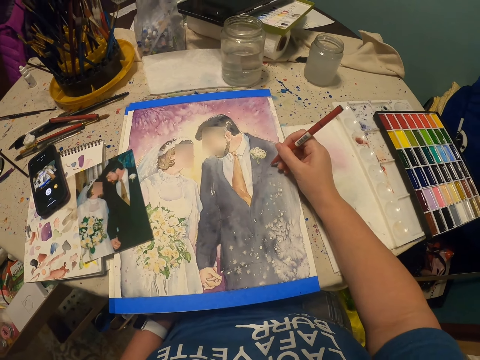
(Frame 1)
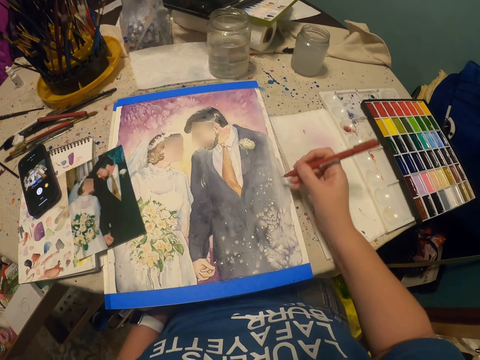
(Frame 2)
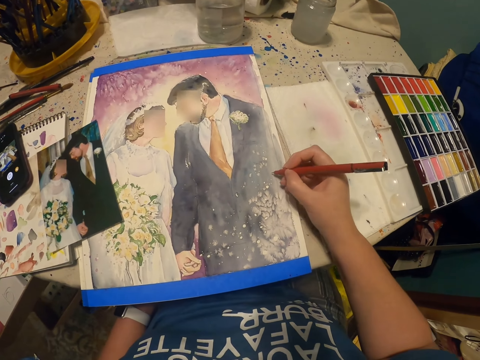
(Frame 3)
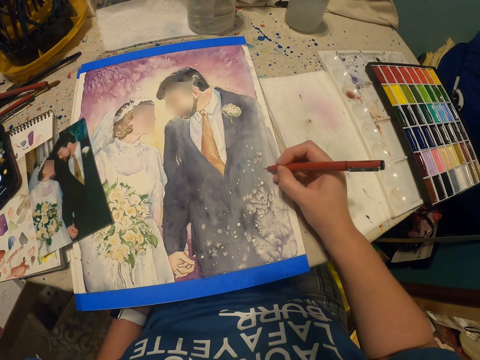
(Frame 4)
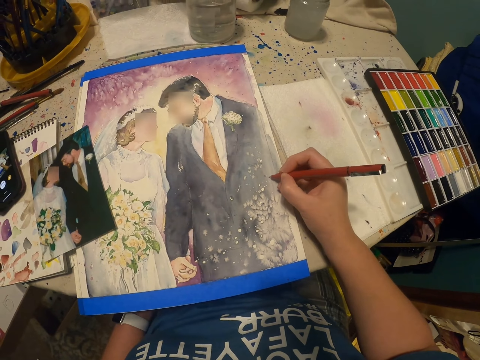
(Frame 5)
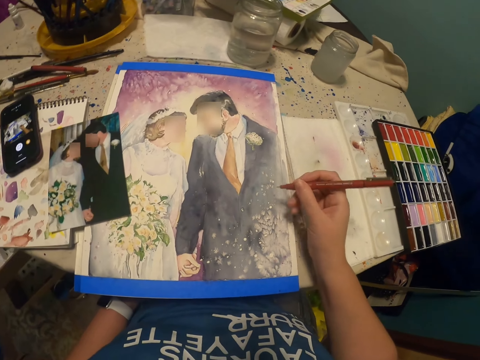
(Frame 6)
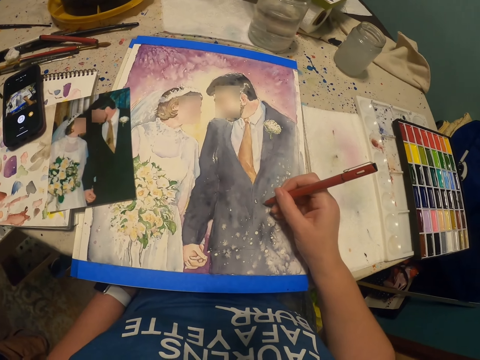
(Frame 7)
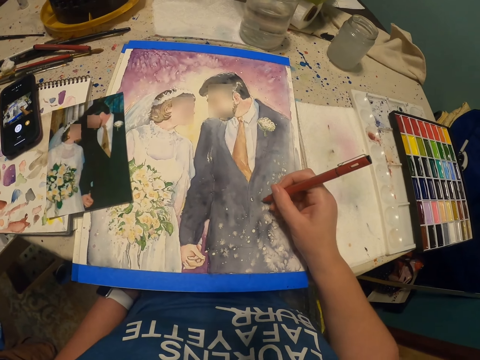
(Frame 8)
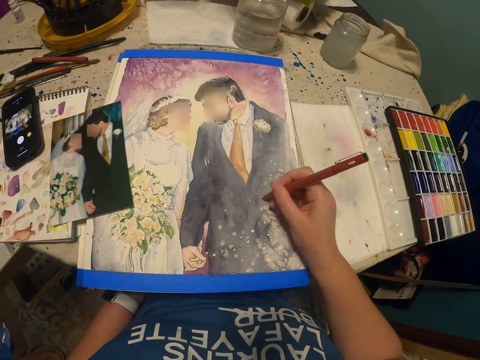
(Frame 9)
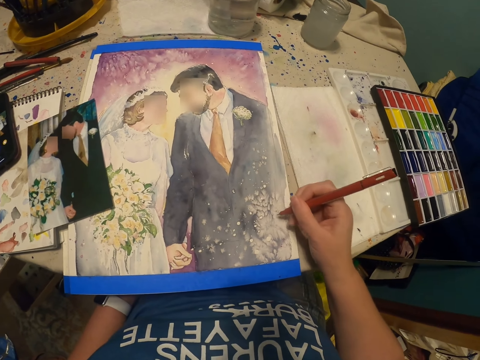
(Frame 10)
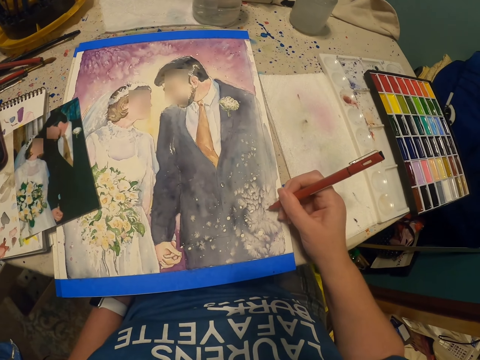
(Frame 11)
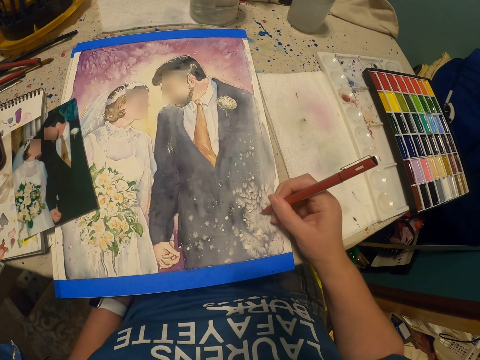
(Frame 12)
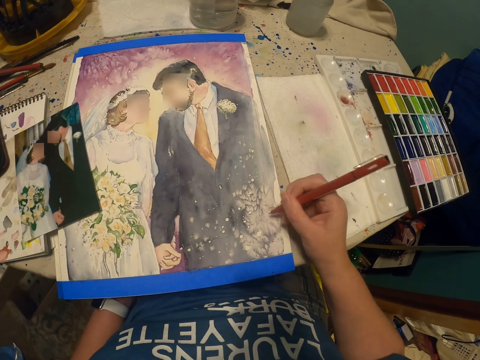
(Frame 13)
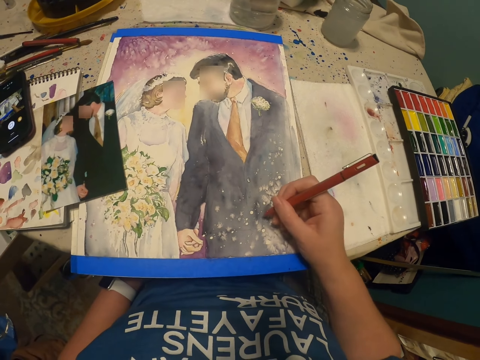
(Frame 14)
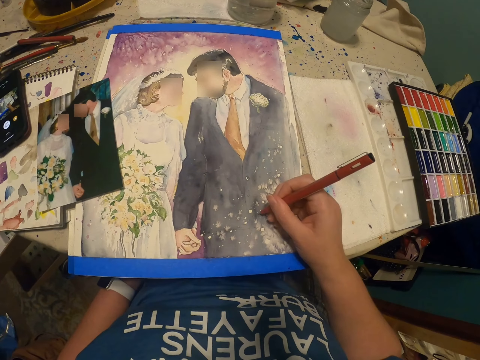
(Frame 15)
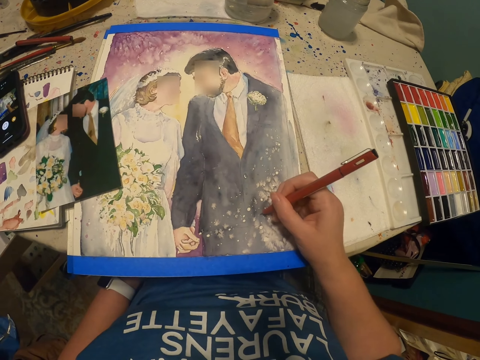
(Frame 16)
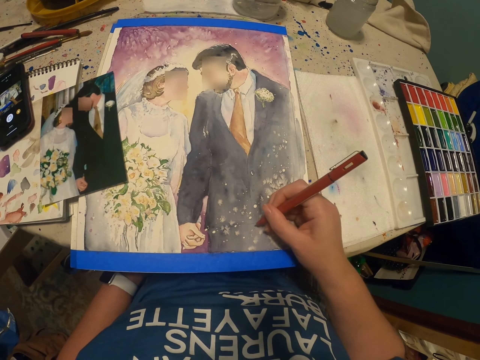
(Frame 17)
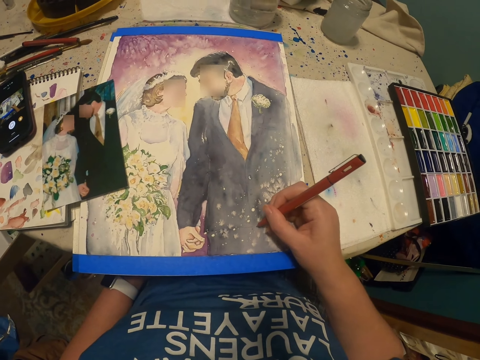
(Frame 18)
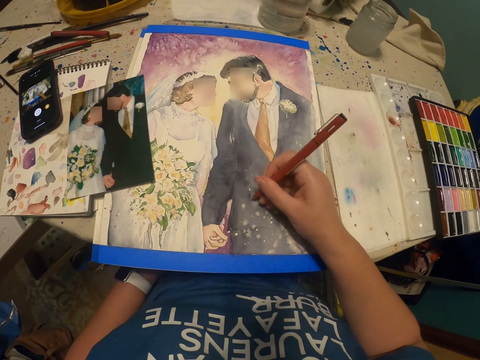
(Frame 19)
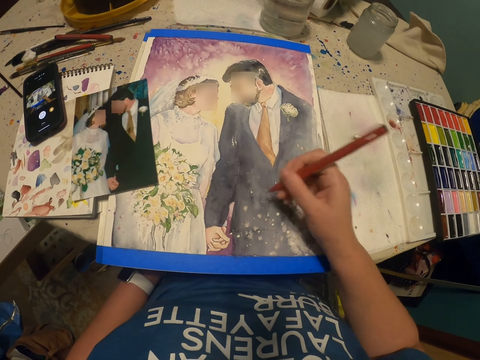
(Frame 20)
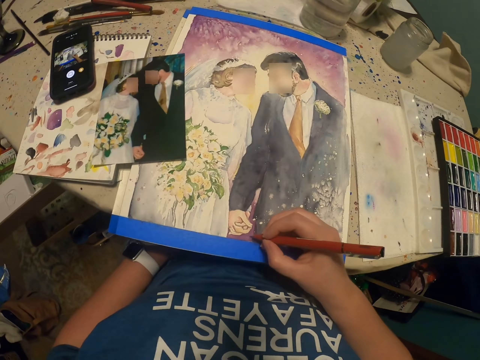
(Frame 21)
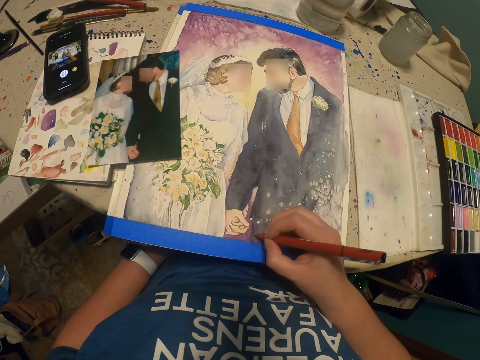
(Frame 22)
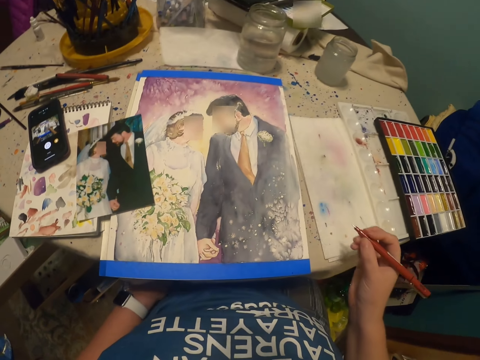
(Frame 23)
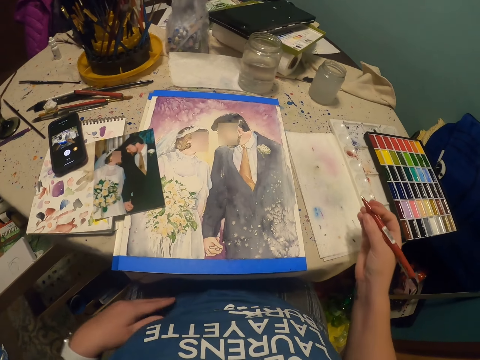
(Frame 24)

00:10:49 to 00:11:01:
The camera wearer adds decoration on the art with a pen.

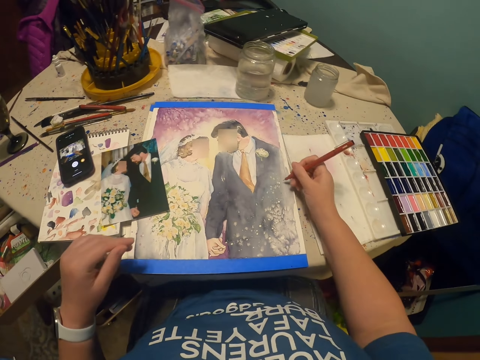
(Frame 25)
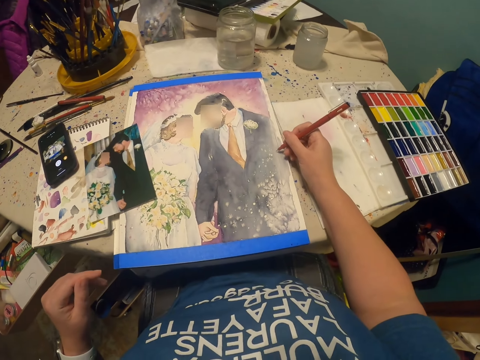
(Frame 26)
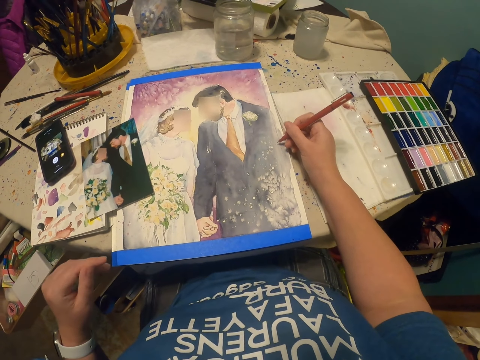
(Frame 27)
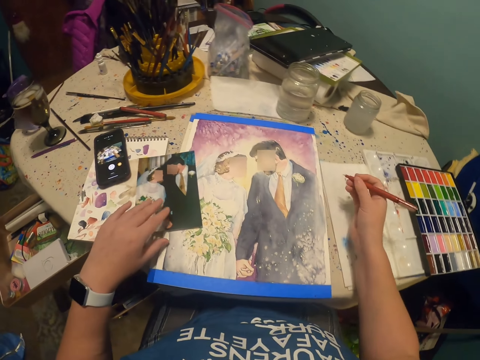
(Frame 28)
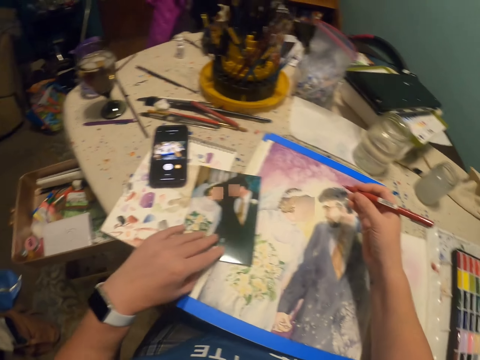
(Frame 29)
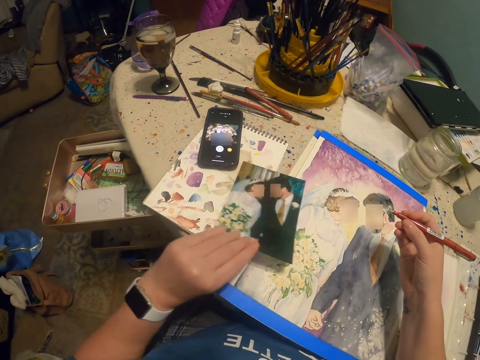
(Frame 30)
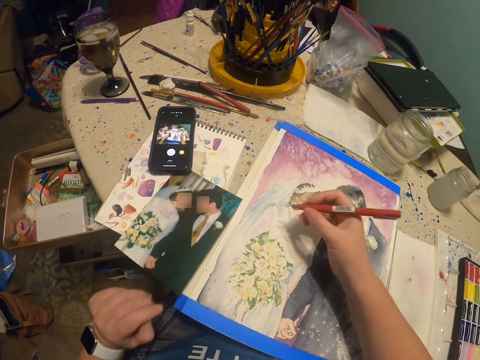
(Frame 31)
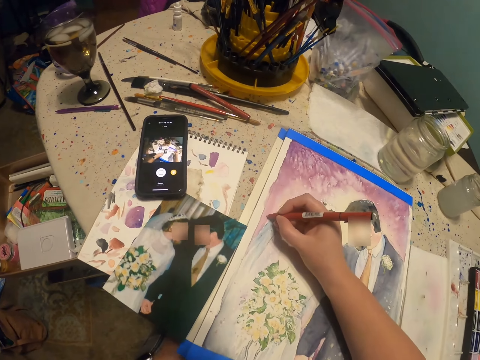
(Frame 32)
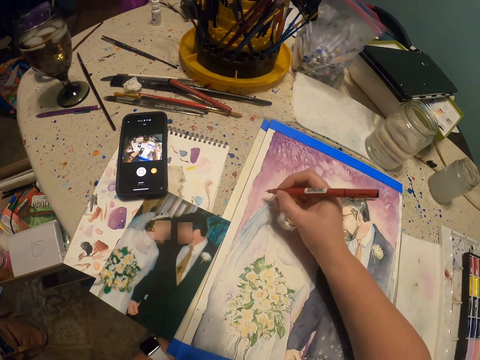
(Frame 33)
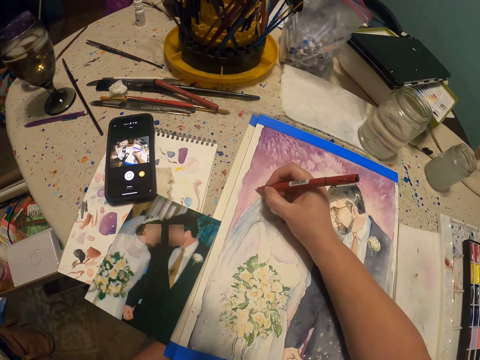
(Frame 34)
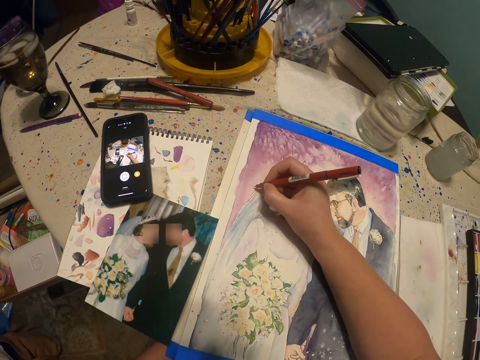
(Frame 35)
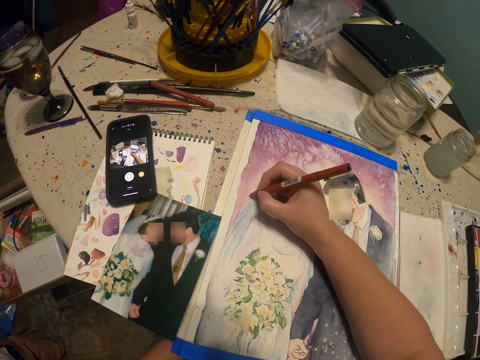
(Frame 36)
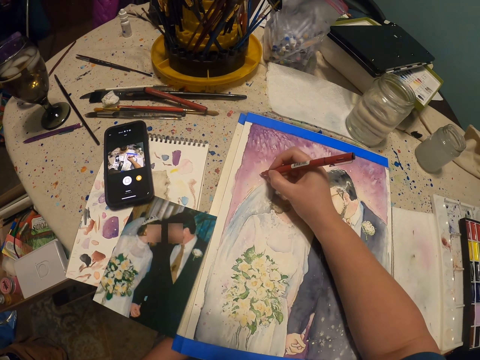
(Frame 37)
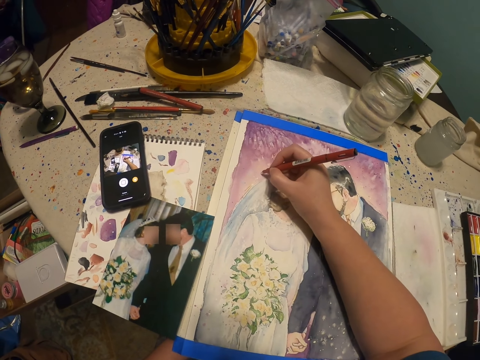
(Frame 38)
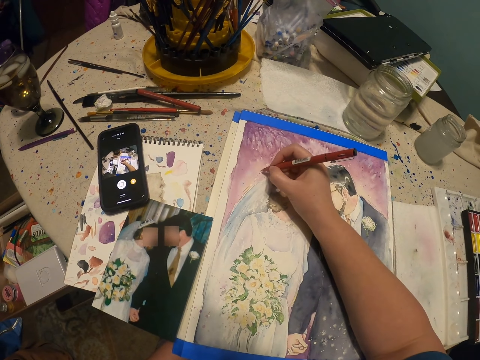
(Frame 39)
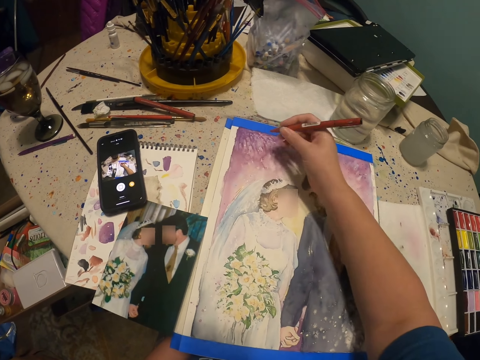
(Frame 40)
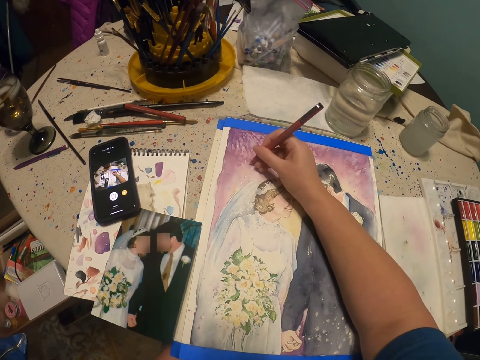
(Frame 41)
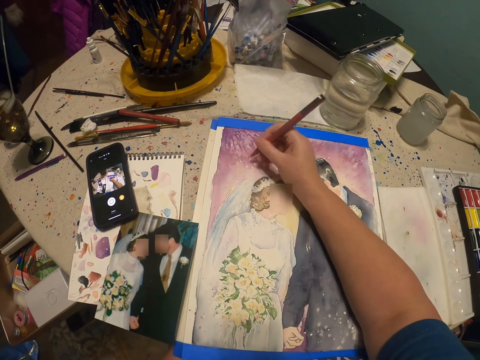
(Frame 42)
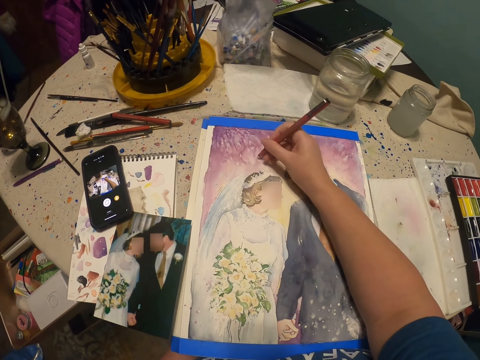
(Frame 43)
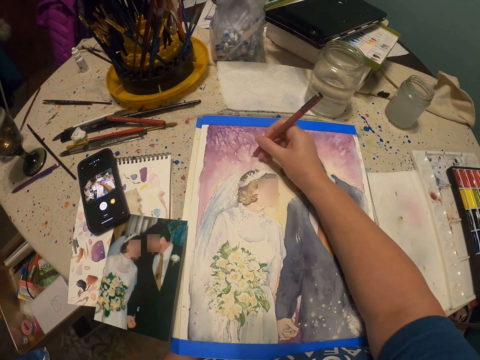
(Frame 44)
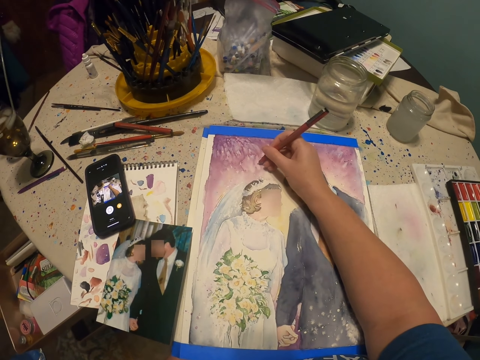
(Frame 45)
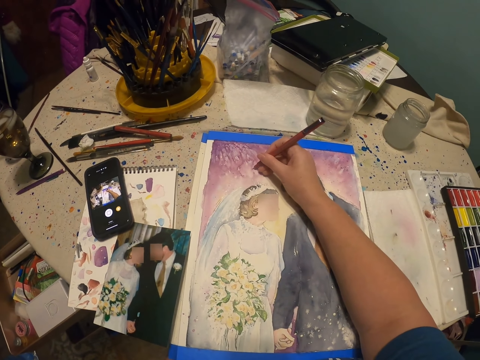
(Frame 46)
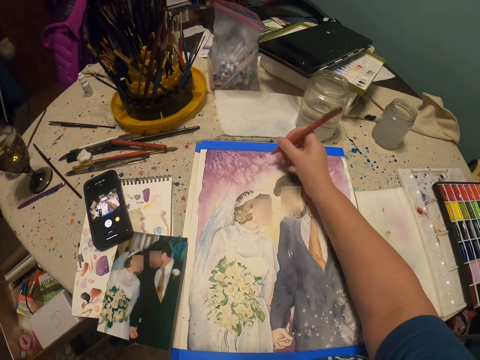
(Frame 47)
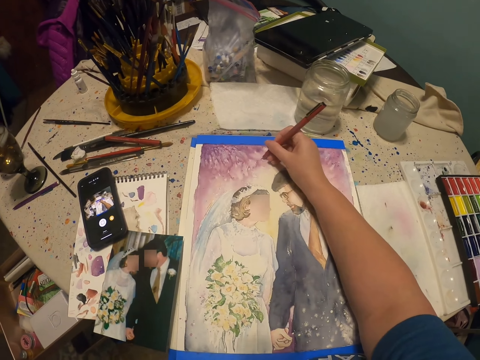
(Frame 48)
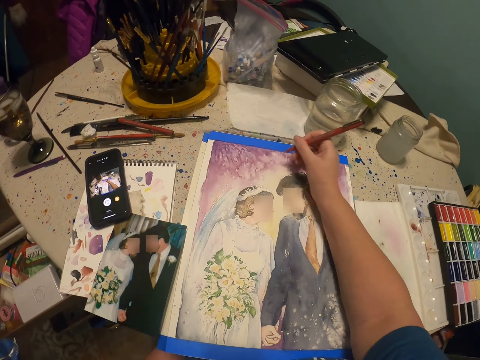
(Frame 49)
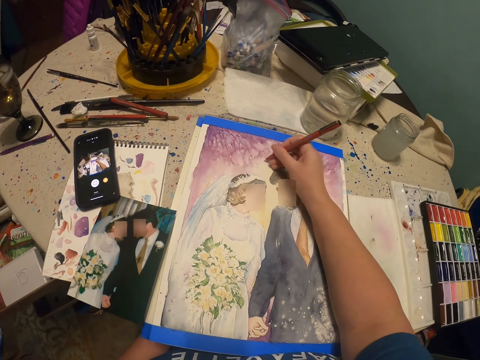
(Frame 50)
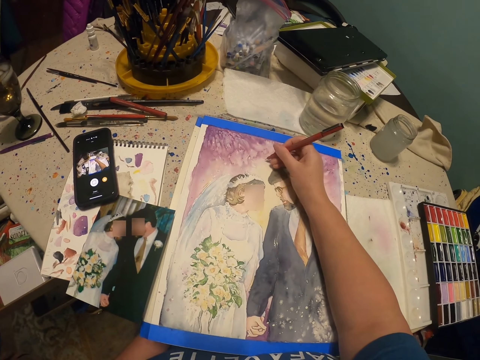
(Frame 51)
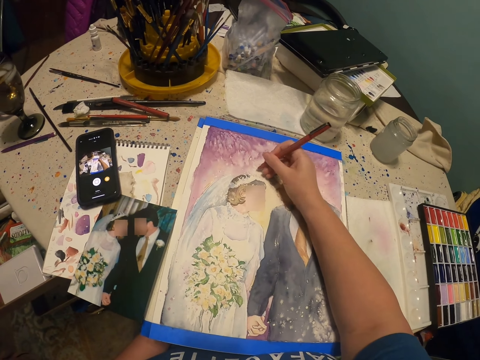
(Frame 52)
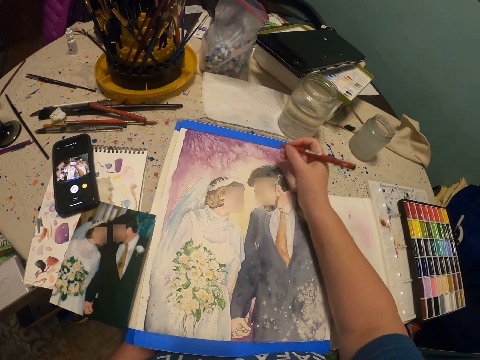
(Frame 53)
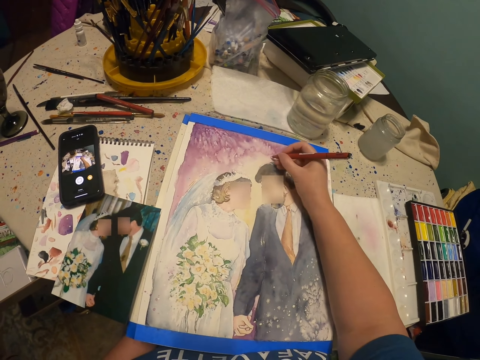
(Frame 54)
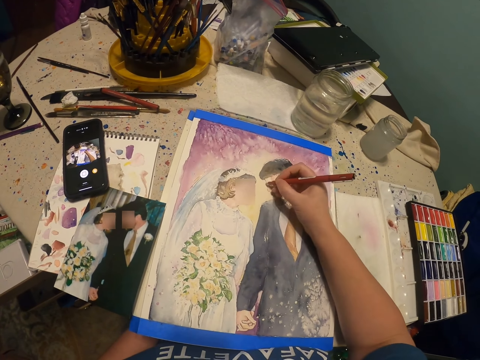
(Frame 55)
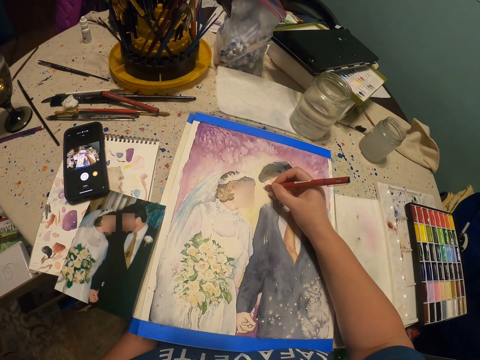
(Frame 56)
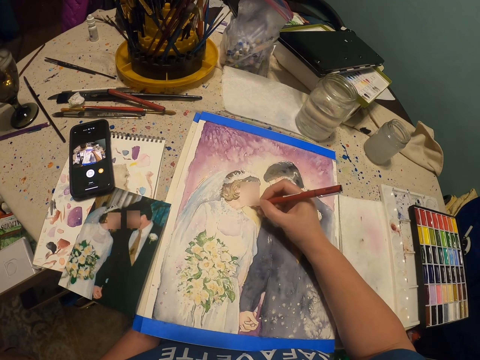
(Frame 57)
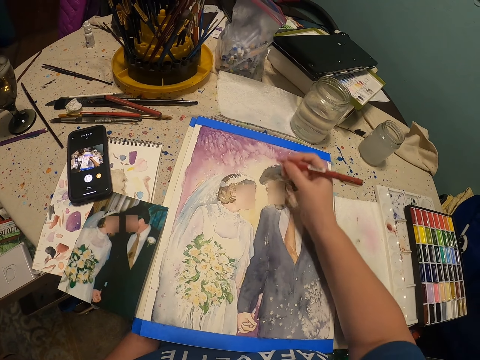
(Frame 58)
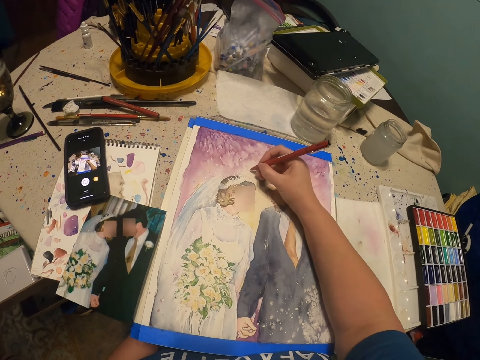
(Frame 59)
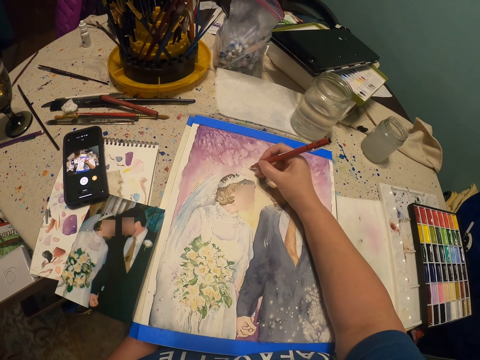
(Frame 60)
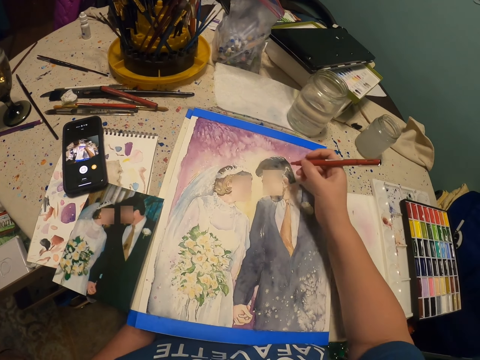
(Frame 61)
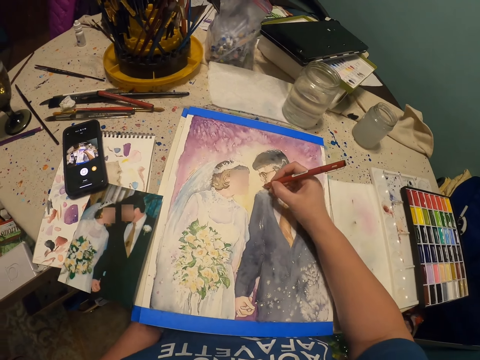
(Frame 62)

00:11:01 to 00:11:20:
The camera wearer moves the photo aside from the art on the table. They draw an image on the piece of paper with a pencil. They add decoration on the art with a pen.
